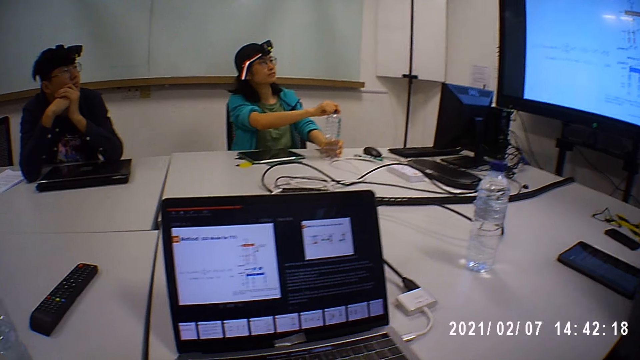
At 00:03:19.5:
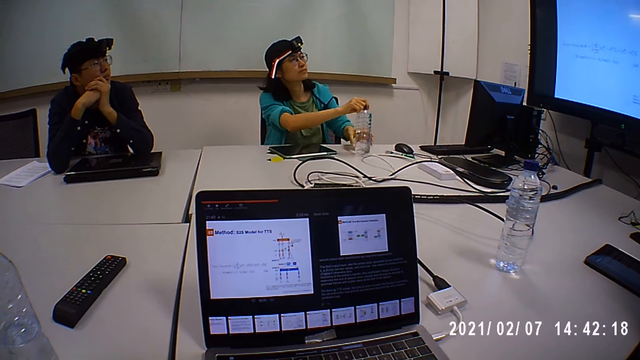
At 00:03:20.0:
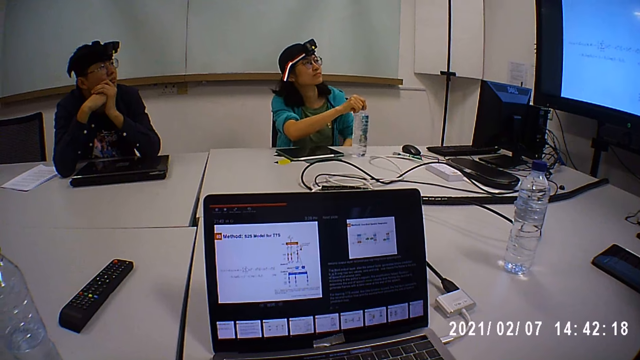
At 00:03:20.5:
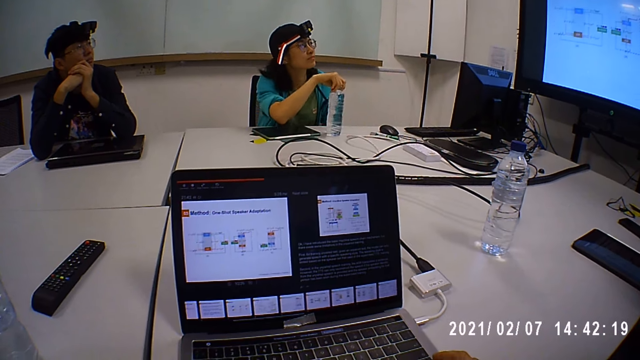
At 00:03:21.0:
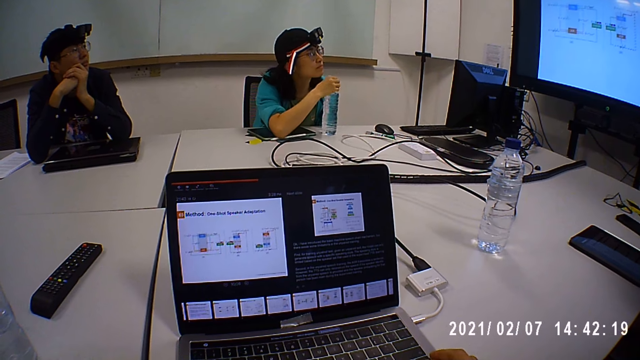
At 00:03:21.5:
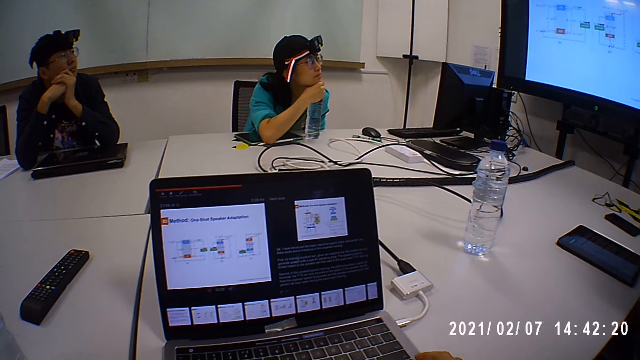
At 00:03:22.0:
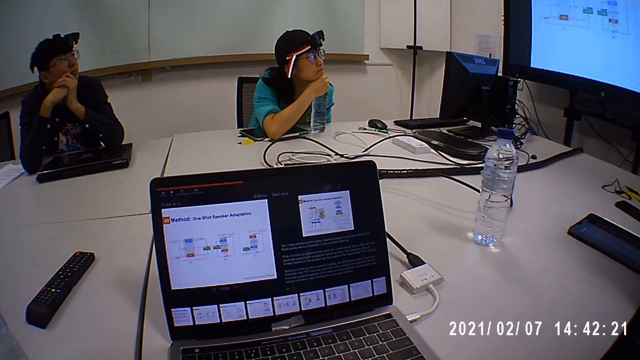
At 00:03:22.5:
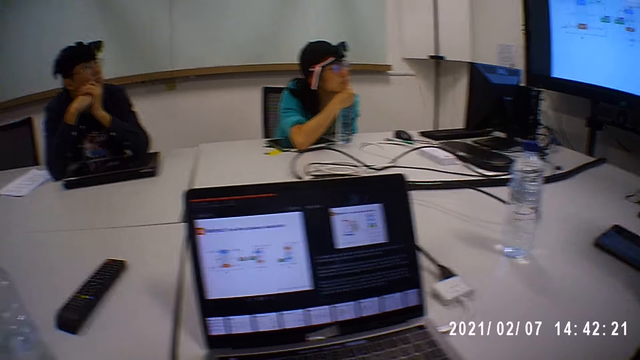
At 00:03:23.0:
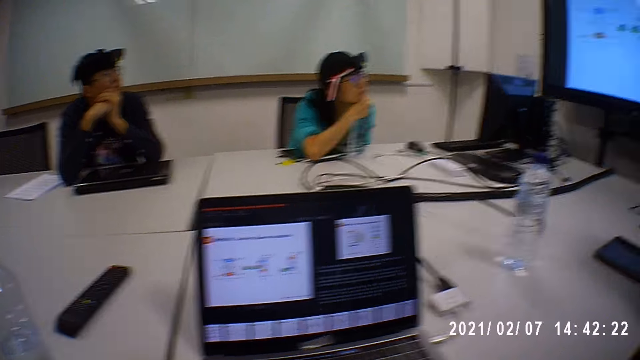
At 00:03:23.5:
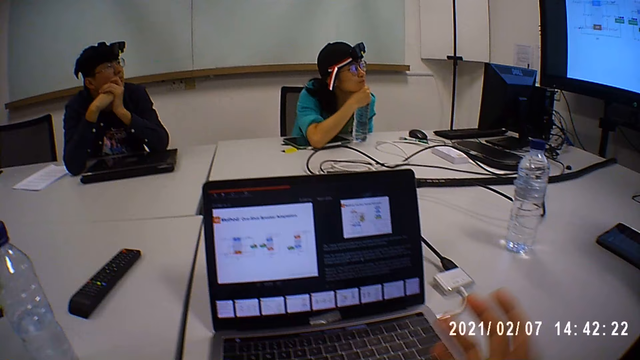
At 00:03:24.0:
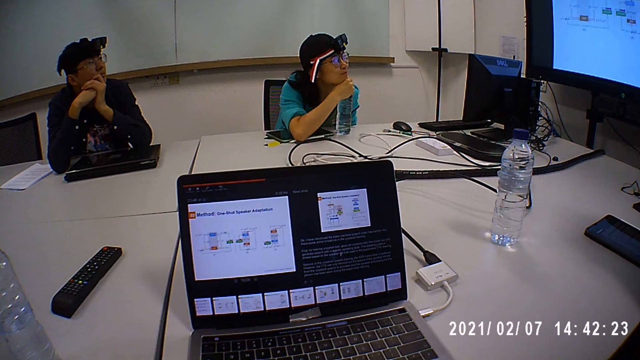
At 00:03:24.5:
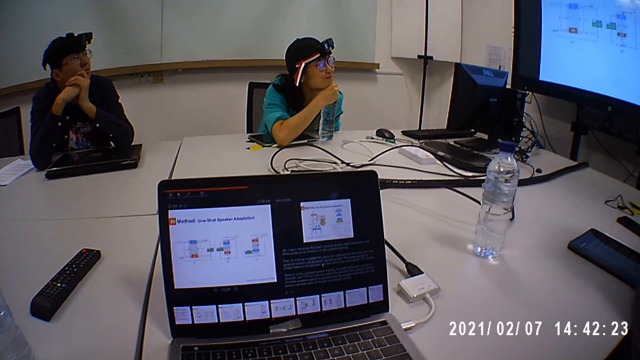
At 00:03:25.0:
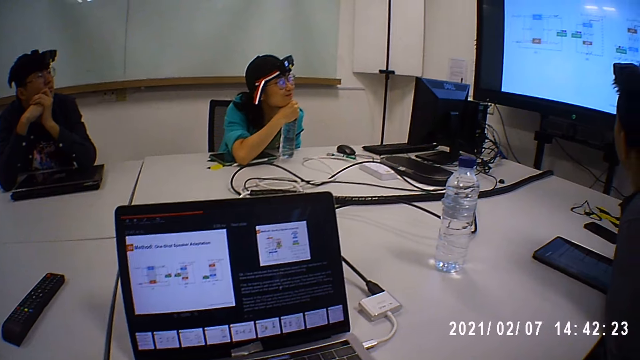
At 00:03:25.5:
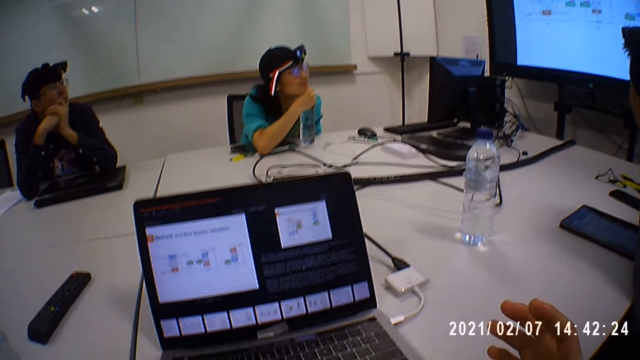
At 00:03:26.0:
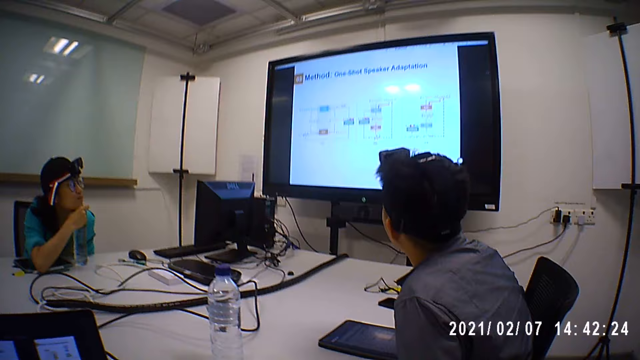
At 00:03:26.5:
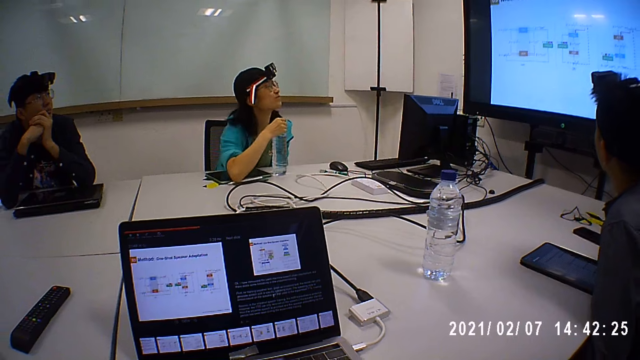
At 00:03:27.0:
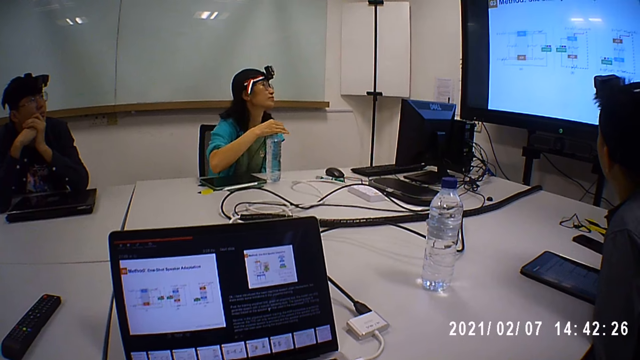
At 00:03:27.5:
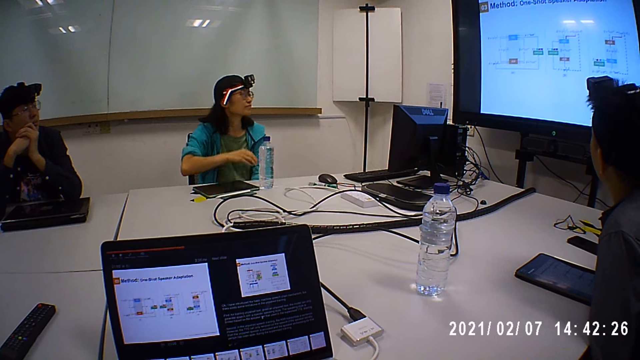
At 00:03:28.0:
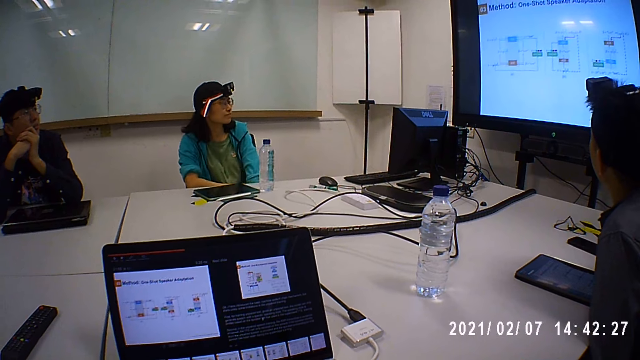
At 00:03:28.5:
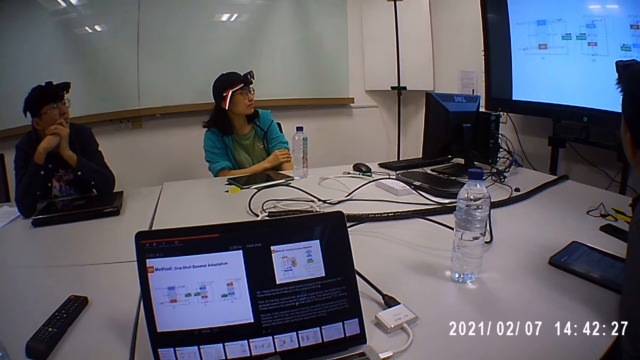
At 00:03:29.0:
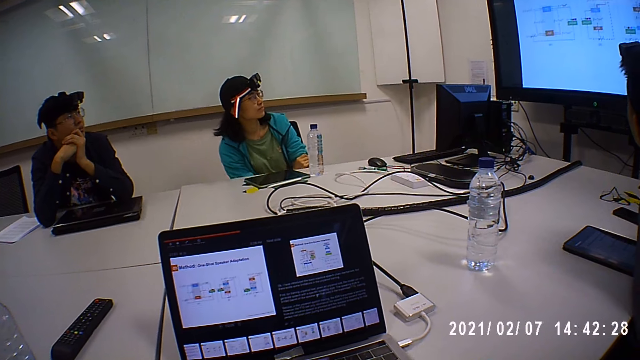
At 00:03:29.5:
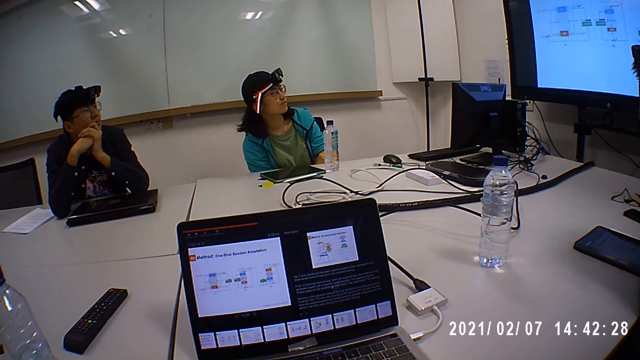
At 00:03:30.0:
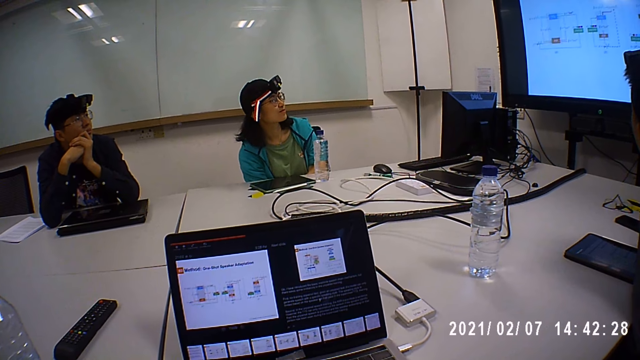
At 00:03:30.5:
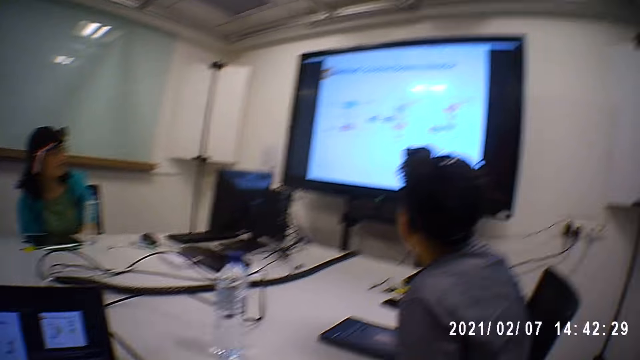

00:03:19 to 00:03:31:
A person lets go of the bottle.

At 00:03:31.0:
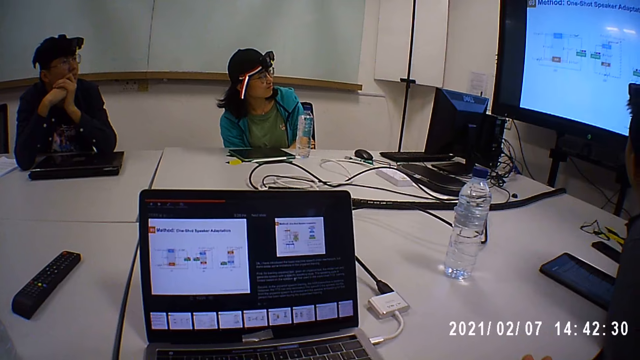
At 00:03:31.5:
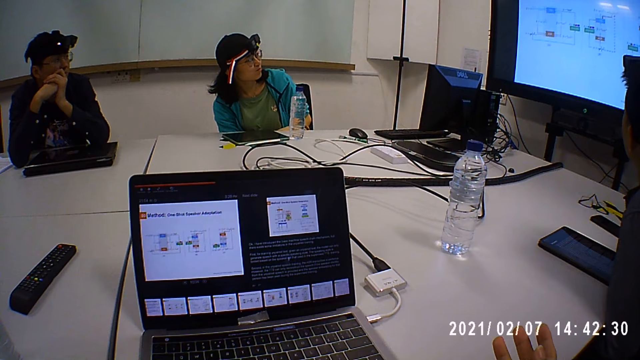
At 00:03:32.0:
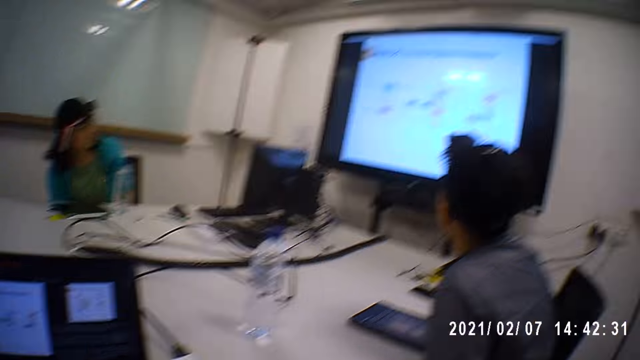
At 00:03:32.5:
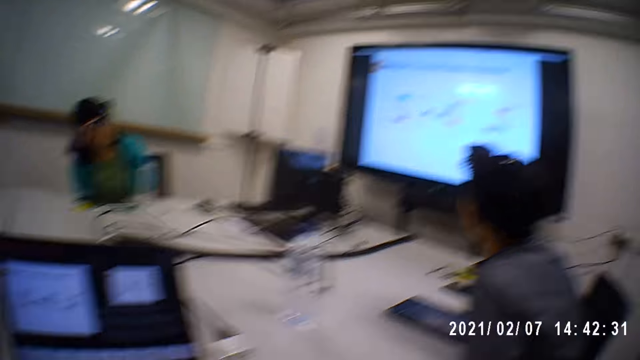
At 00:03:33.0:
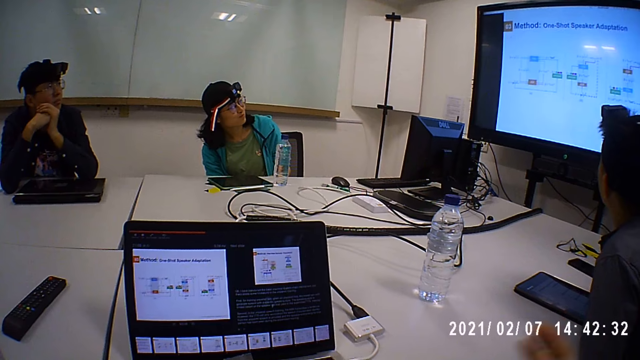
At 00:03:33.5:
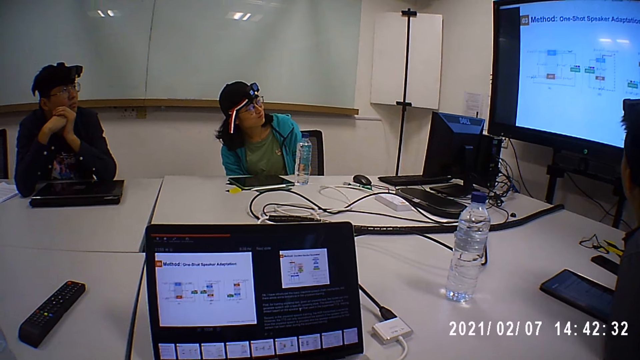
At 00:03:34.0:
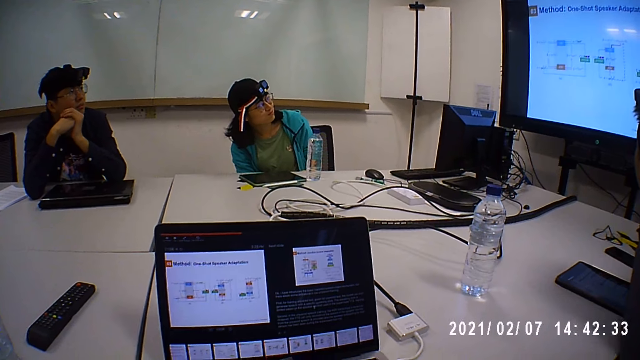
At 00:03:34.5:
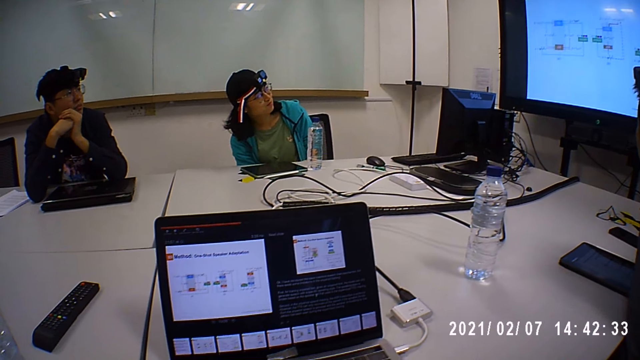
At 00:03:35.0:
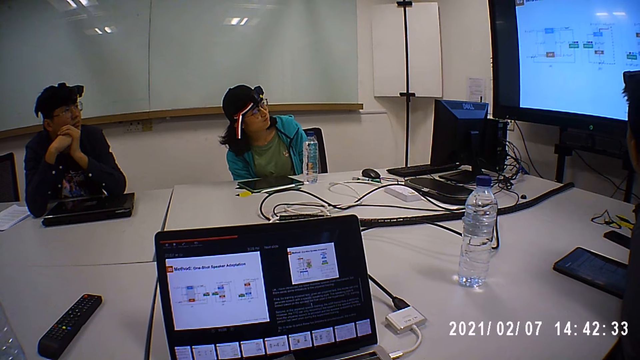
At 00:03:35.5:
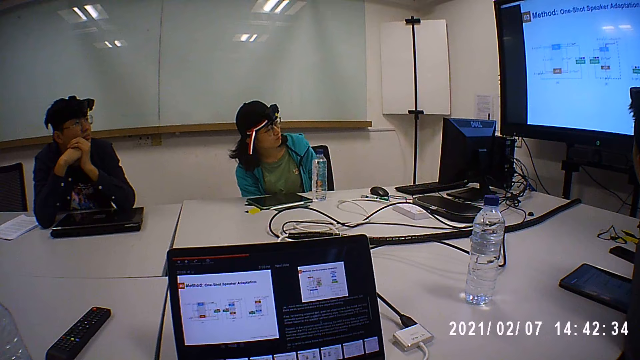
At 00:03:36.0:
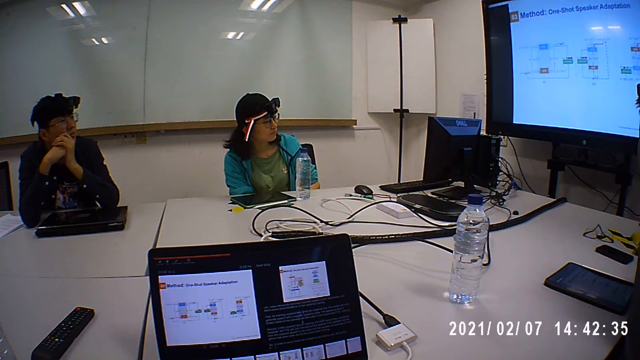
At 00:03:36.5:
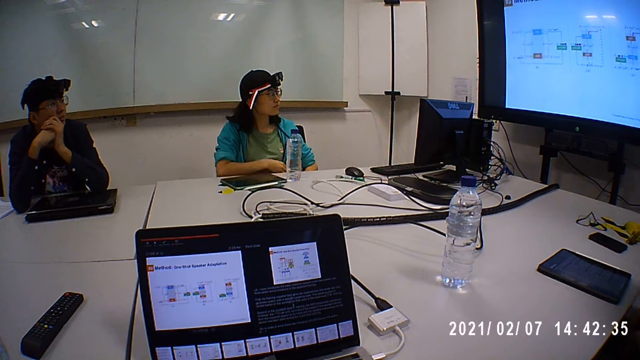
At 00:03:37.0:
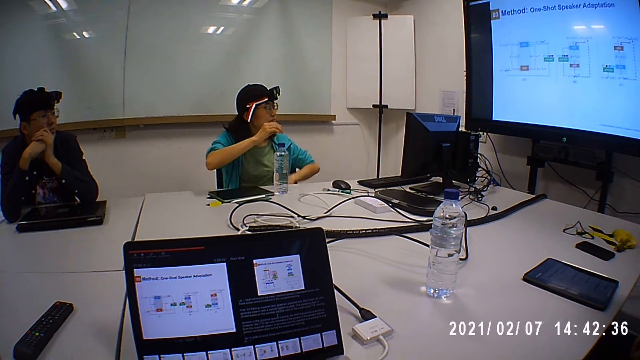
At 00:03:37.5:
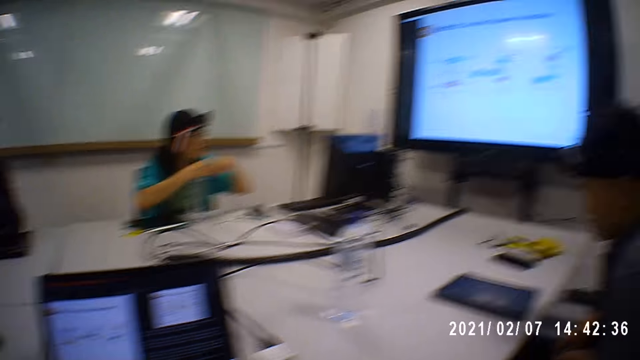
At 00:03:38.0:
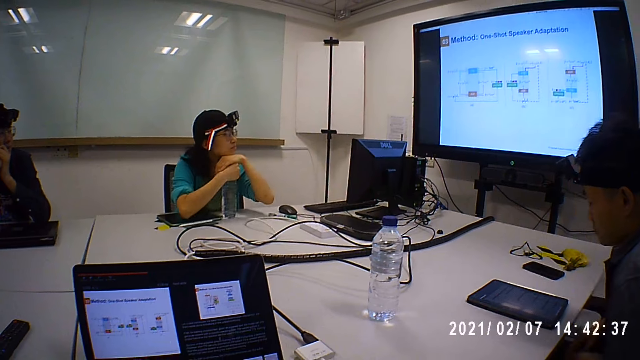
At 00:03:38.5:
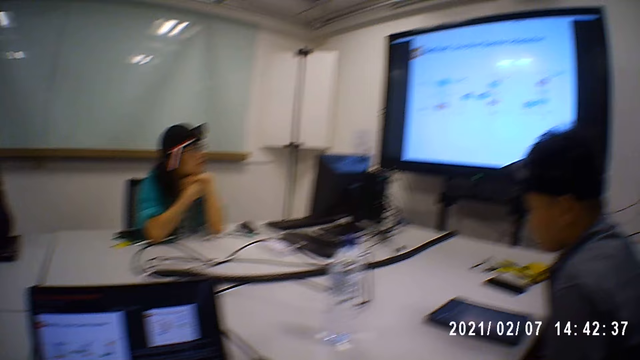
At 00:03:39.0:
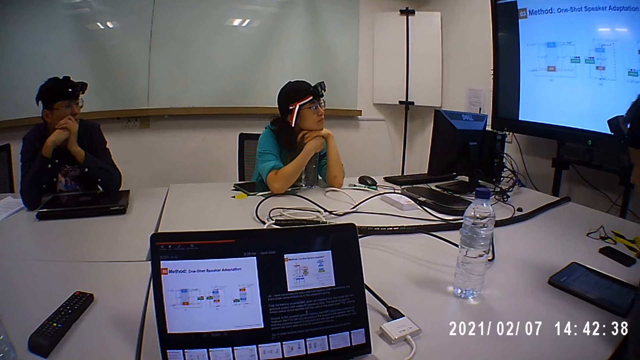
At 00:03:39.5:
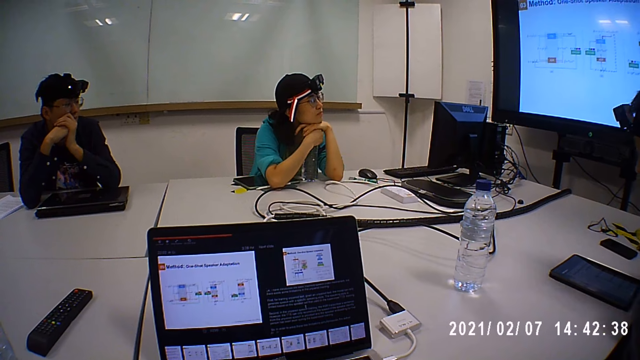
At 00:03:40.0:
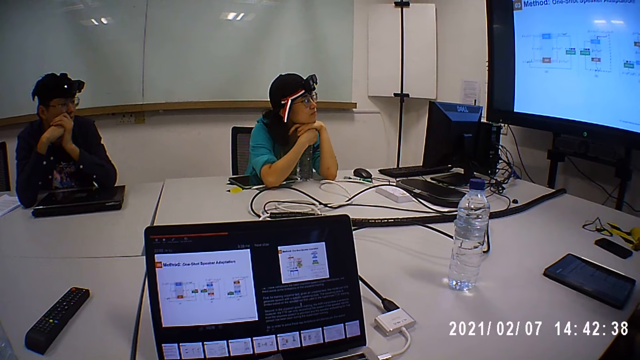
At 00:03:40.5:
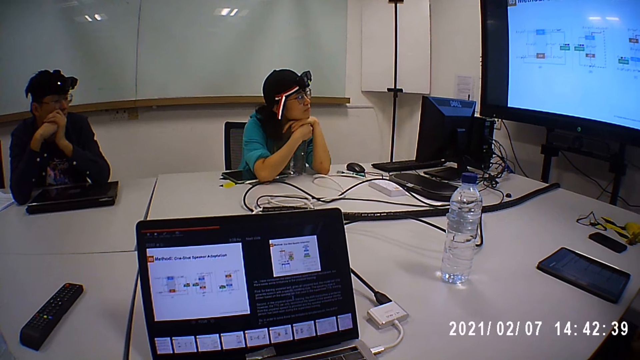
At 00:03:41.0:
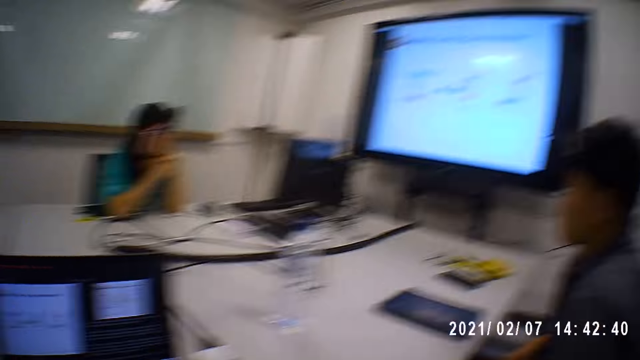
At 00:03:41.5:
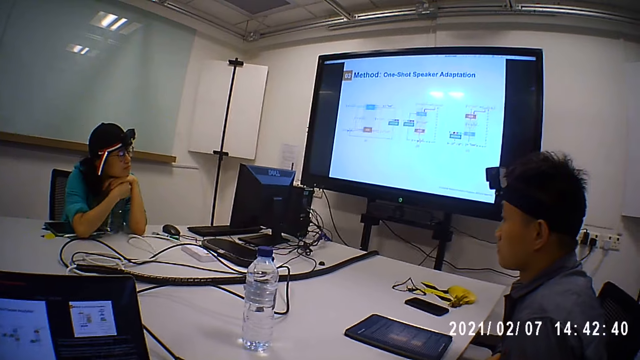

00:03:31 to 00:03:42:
A lady holds a water bottle on the table with both hands.
